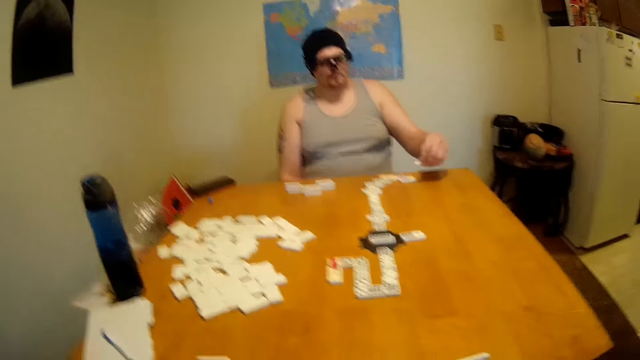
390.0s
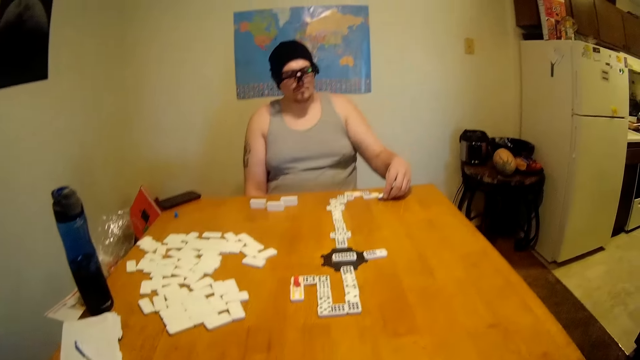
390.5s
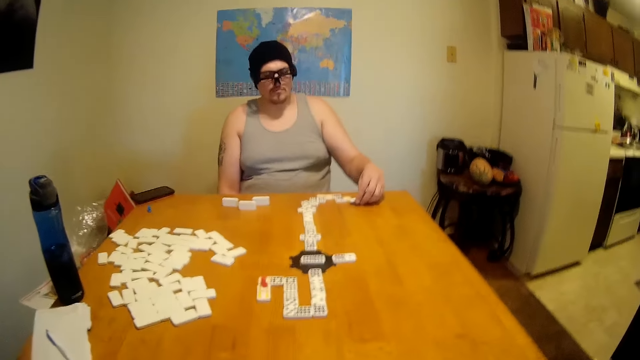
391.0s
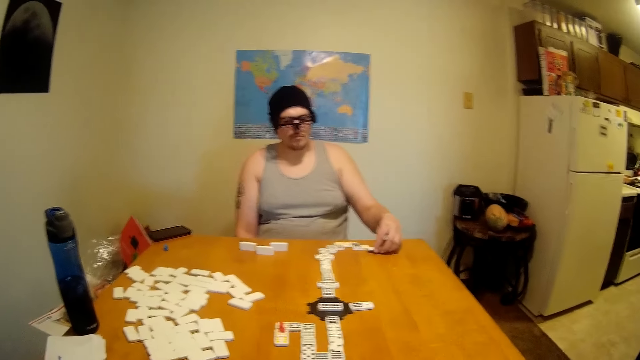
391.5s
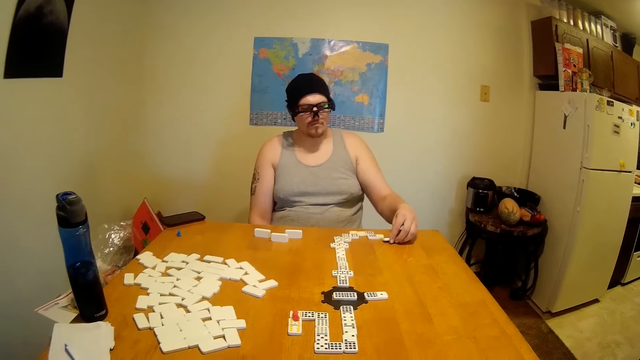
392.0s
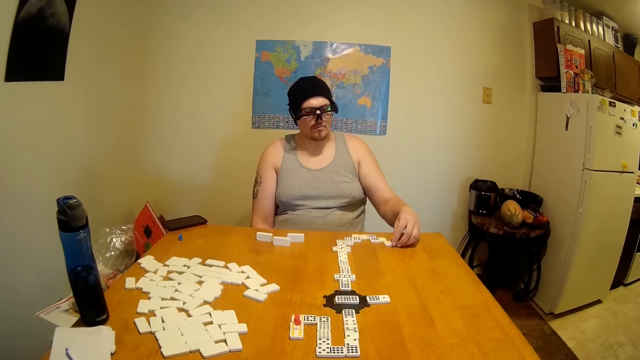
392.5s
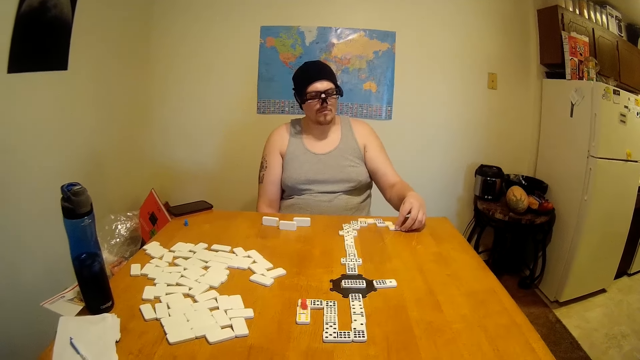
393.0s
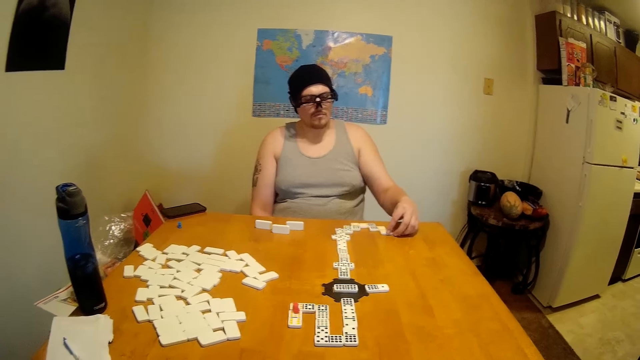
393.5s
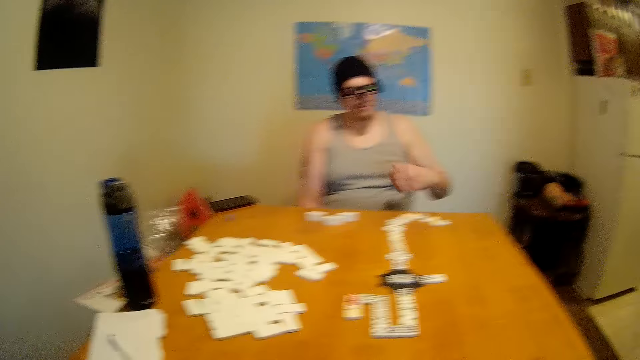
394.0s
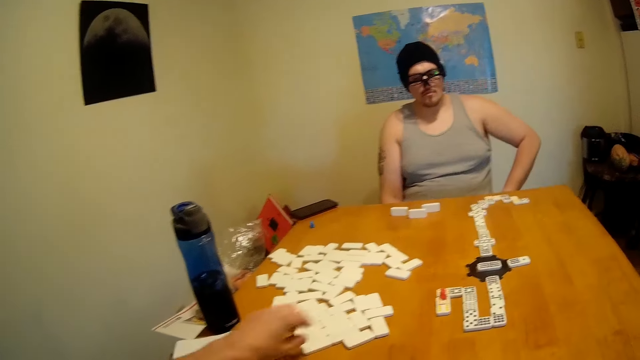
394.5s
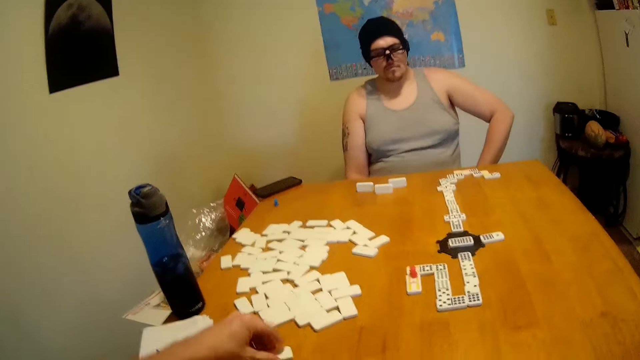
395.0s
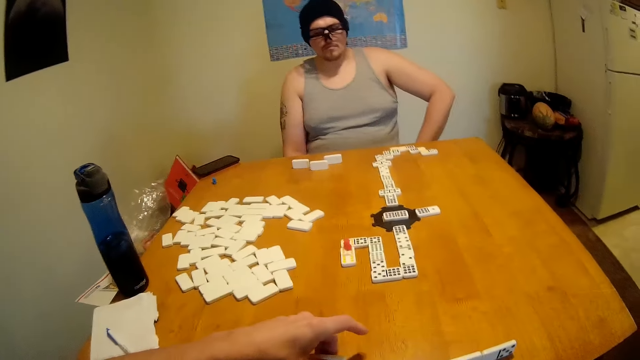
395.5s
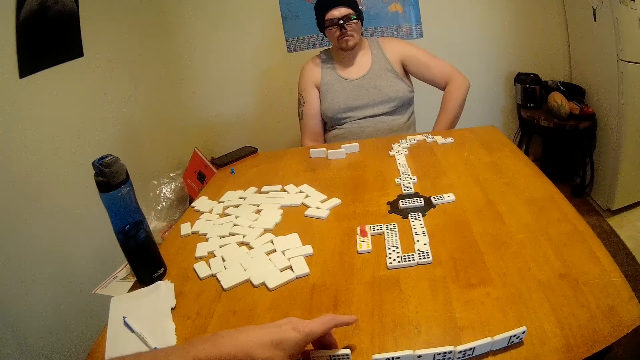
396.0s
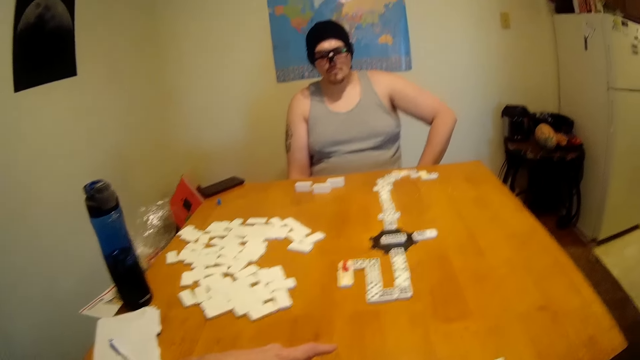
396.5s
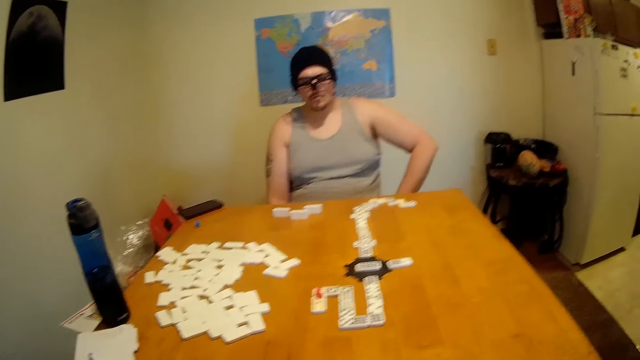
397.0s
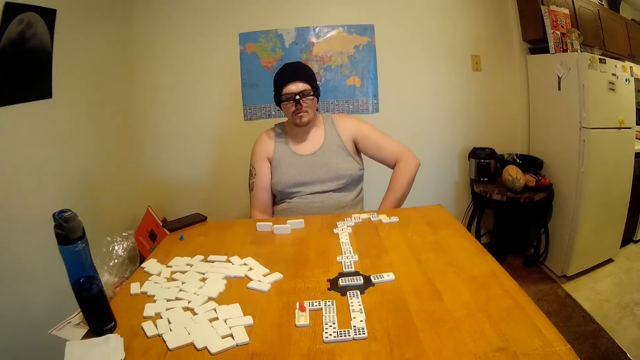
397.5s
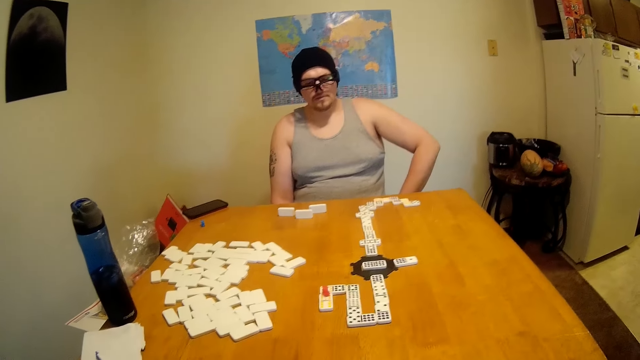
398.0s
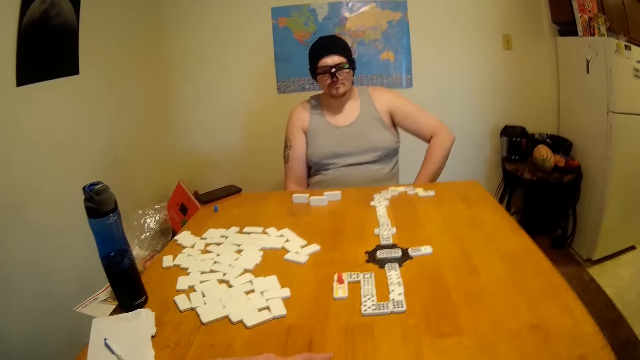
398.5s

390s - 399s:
The camera wearer looks around. A man puts dice on the table and lowers the left hand. The camera wearer holds something.

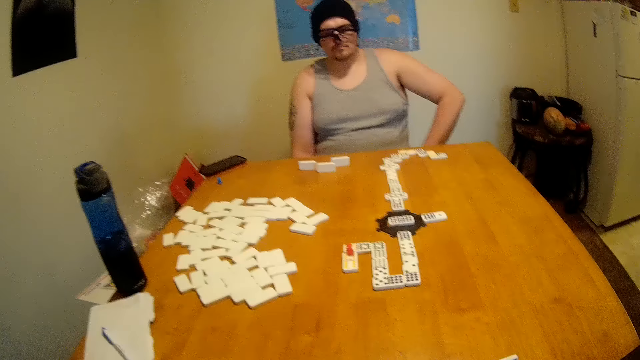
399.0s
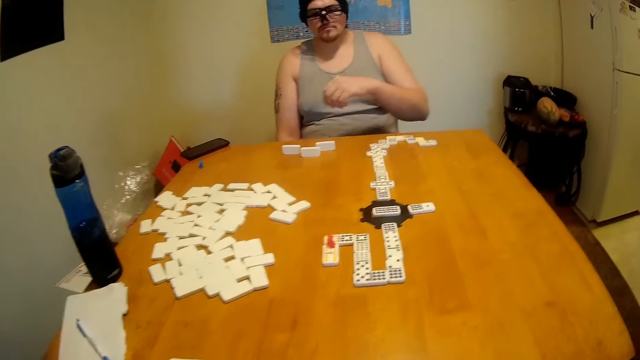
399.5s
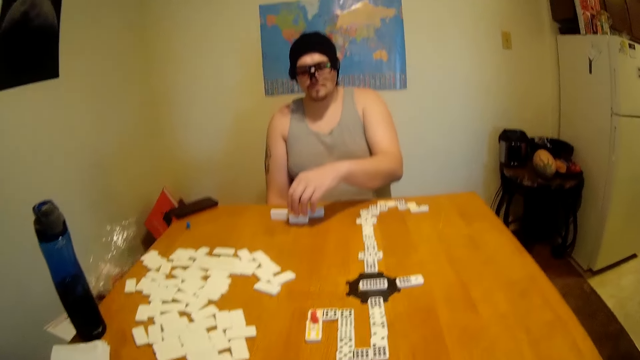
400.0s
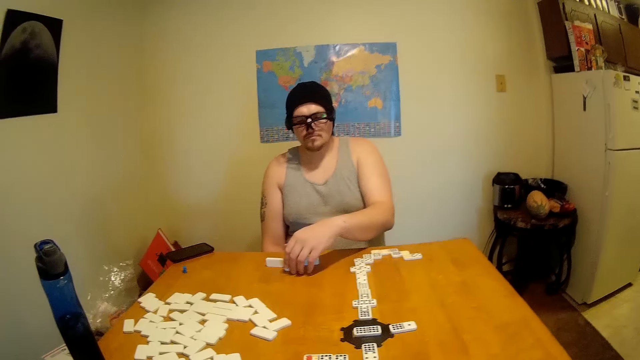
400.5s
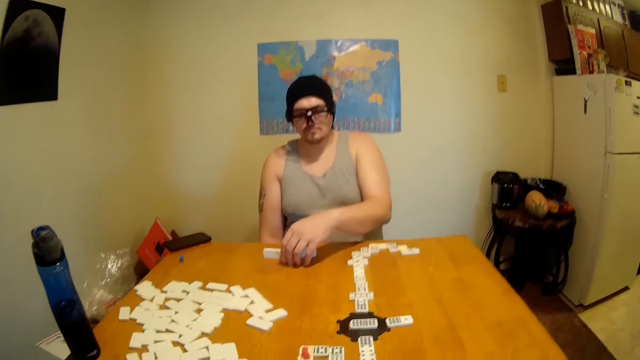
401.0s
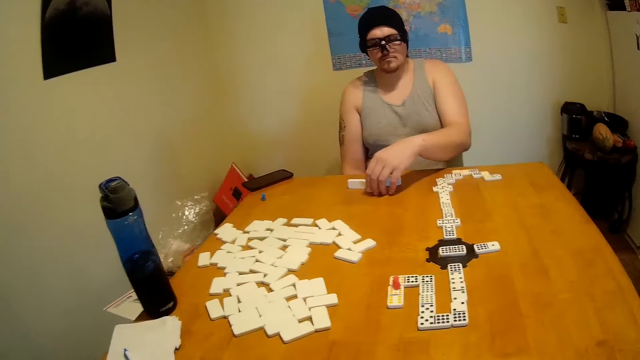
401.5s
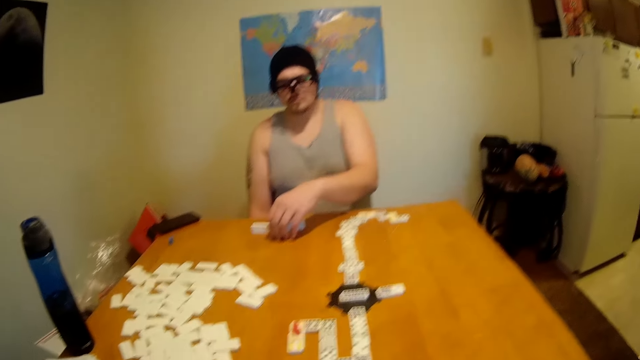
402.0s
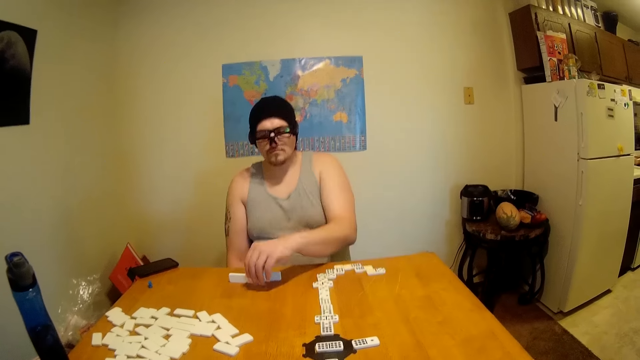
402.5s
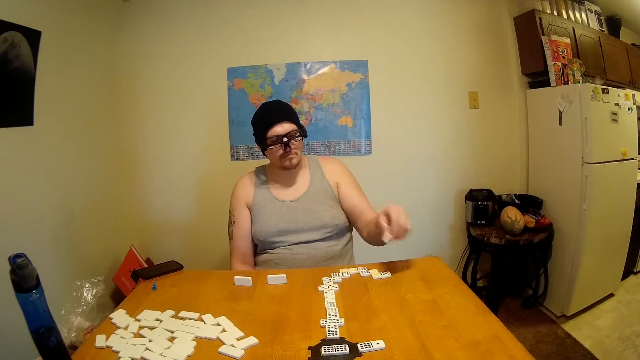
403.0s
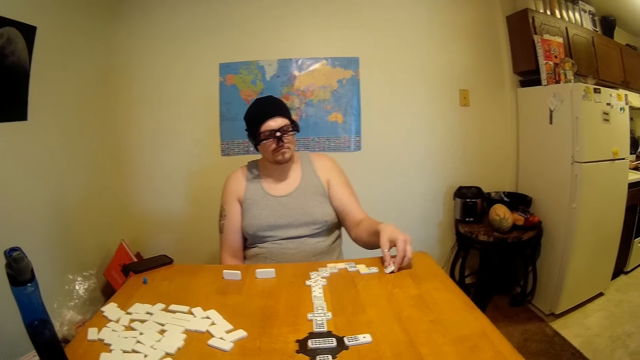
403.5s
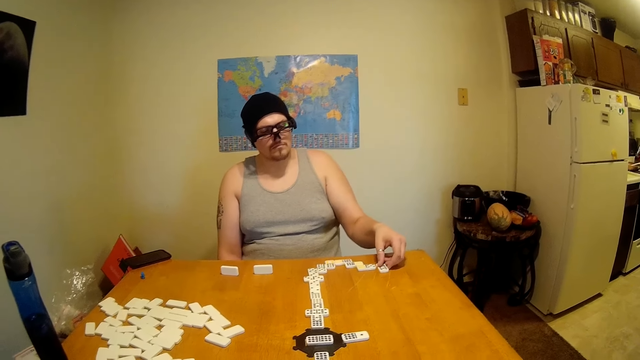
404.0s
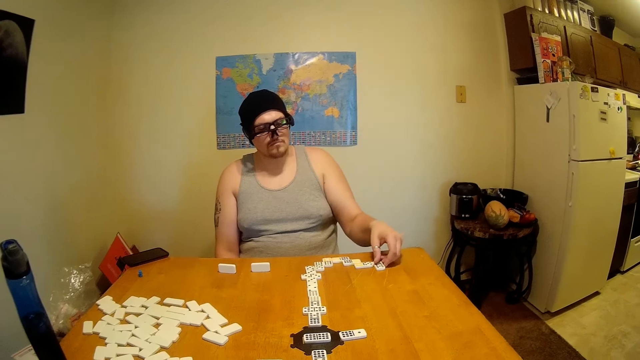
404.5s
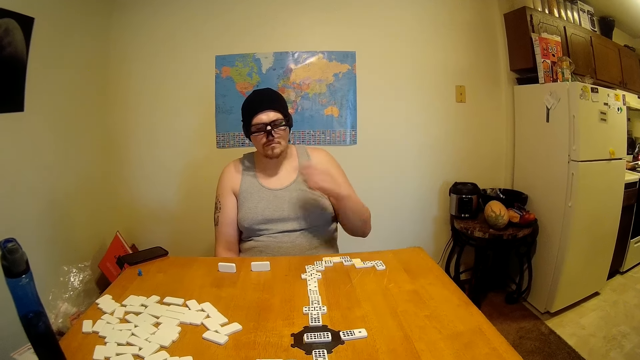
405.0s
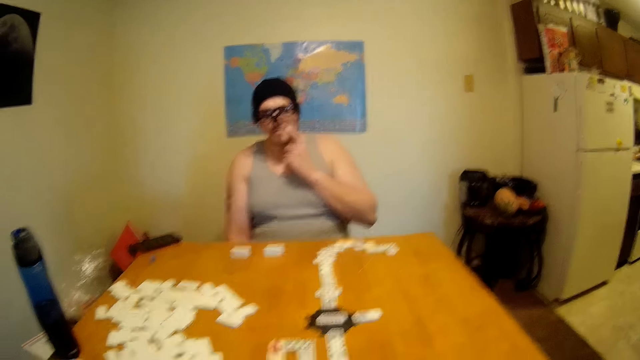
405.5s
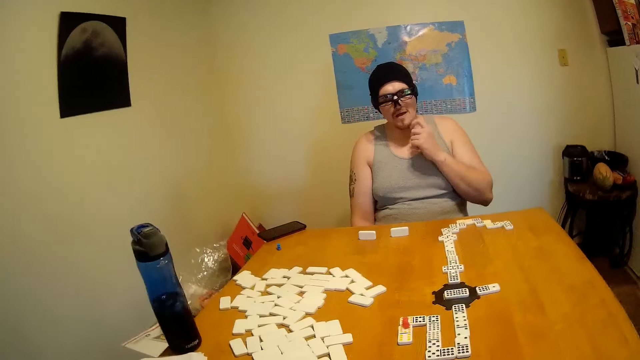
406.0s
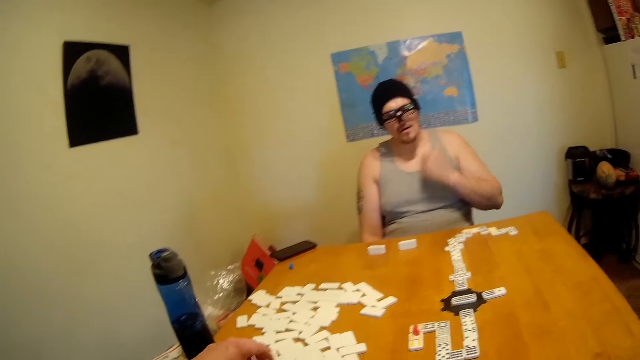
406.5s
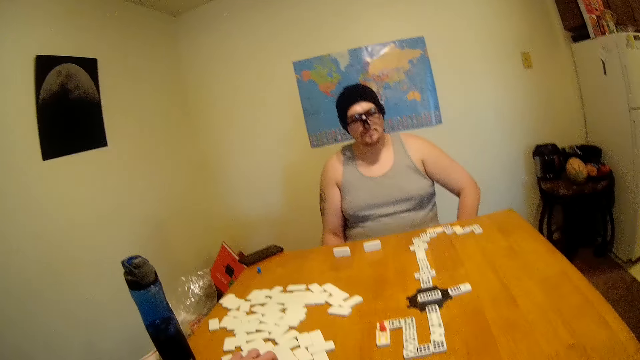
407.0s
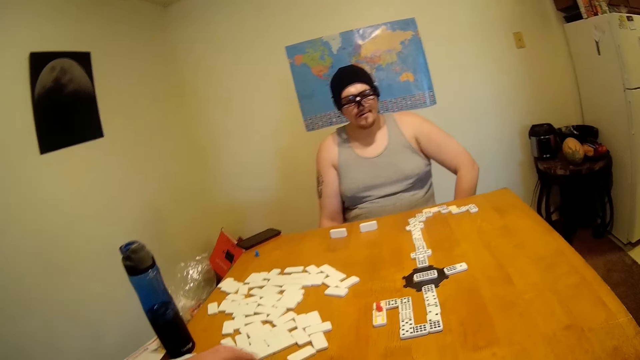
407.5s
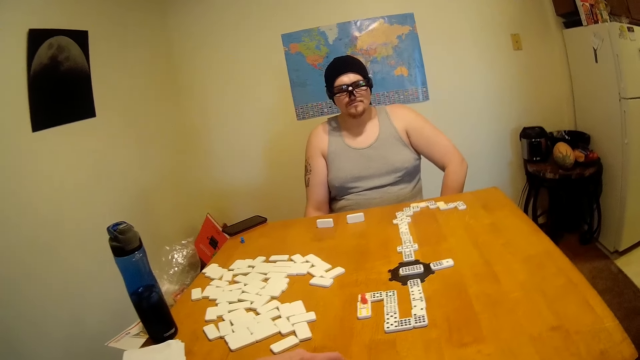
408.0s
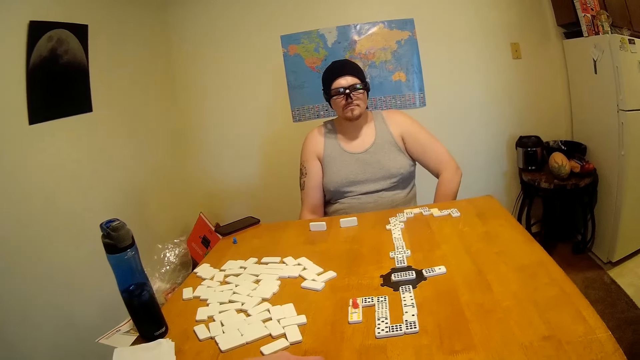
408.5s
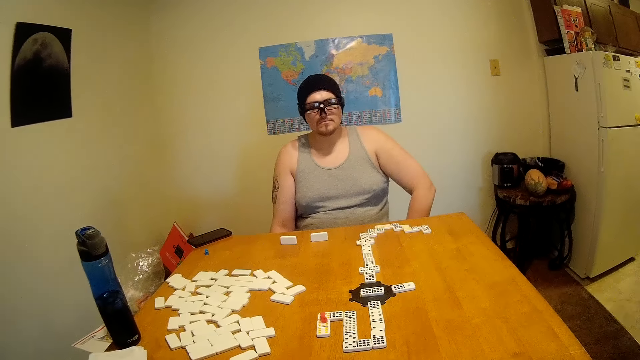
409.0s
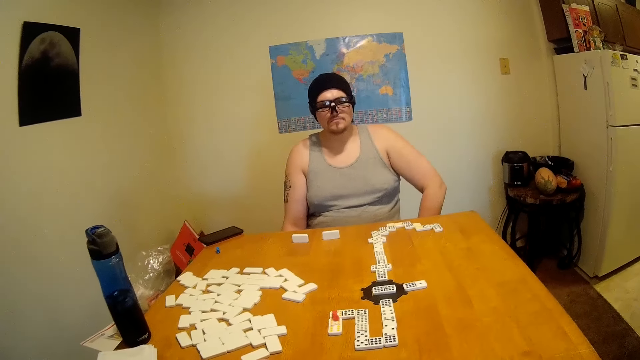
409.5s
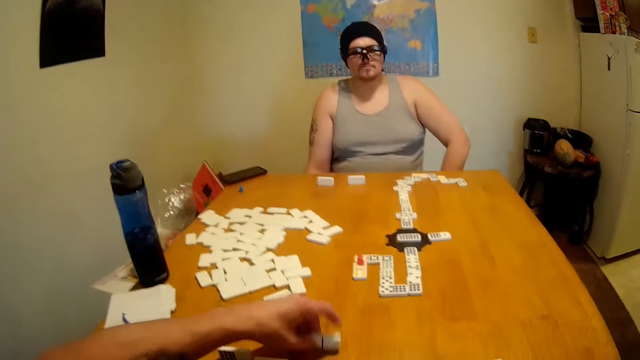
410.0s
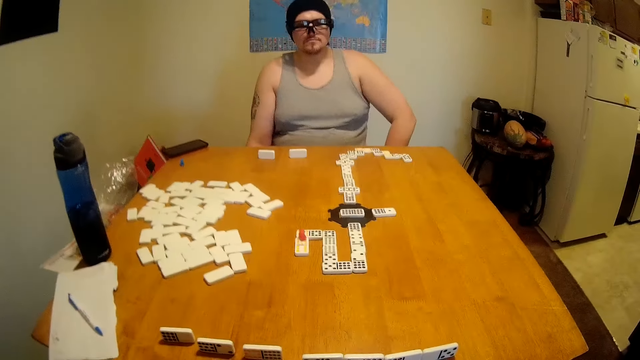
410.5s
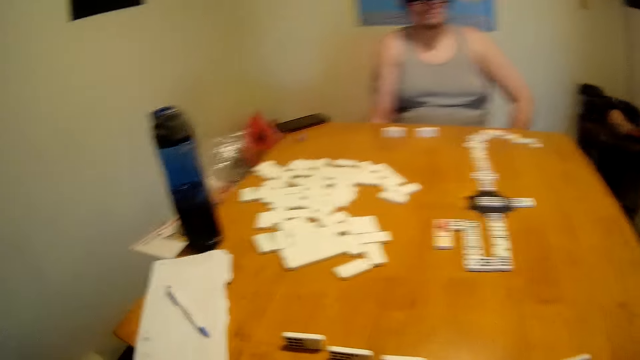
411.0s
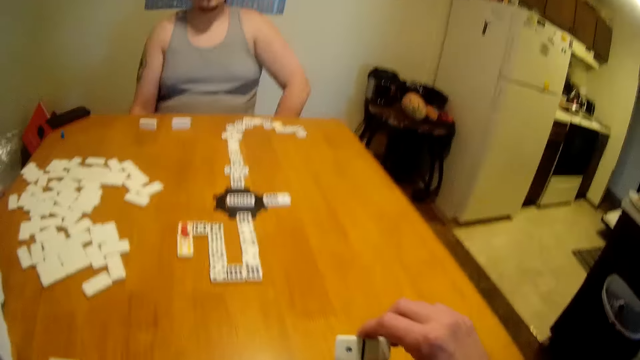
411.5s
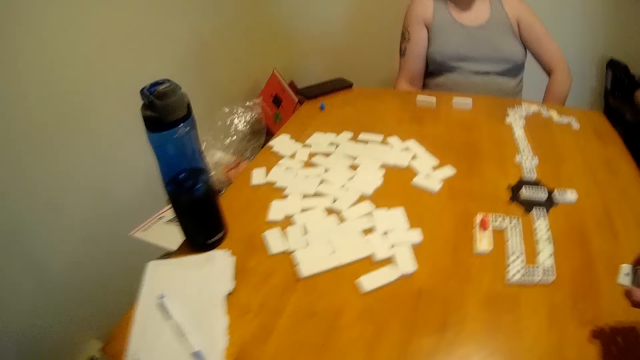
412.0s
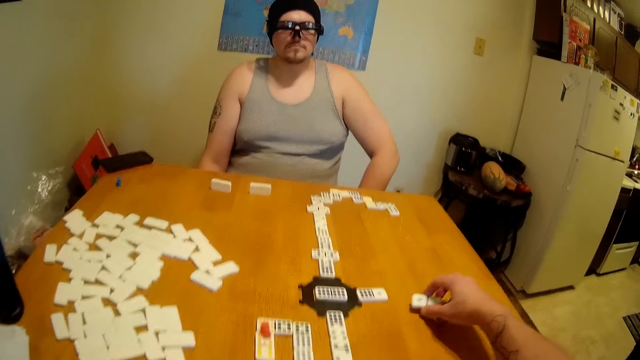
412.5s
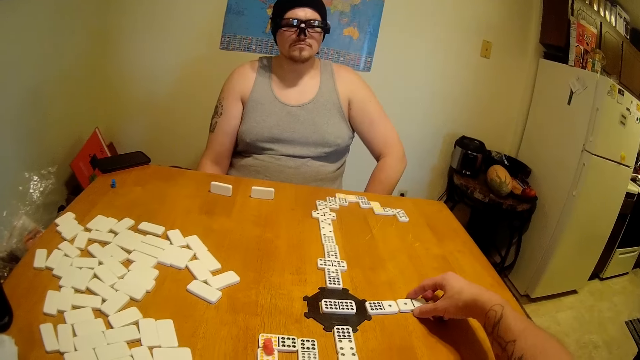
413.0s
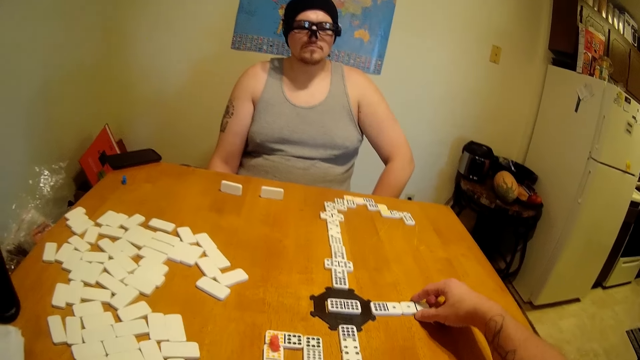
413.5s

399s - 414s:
A man picks up the dice. He plays, puts the dice on the table, scratches his cheek and lowers his left hand. The camera wearer plays. They pick up the dice. They look around. They pick up the dice, move the dice and put the dice on the table.
